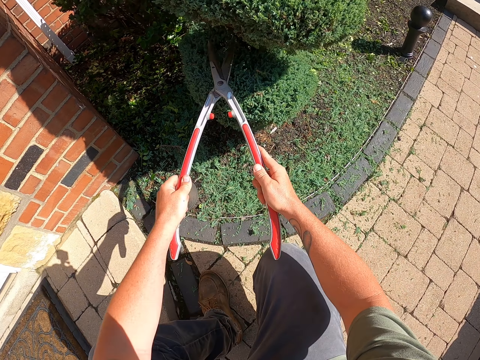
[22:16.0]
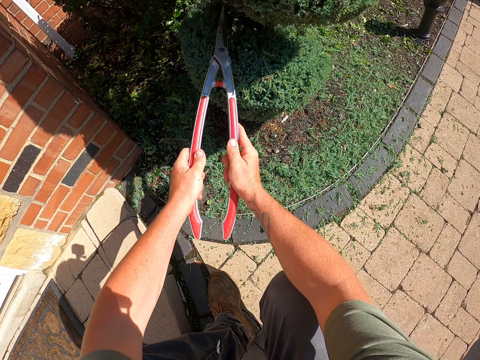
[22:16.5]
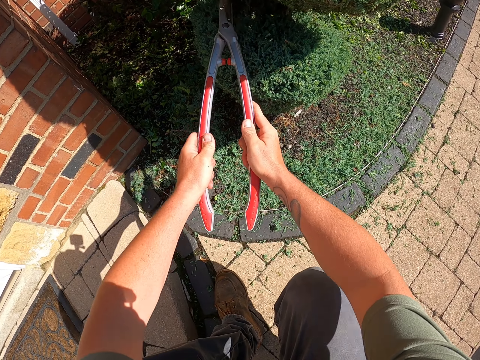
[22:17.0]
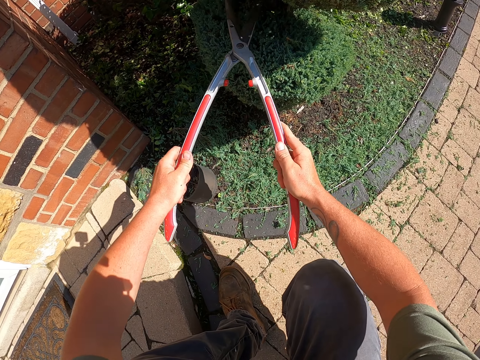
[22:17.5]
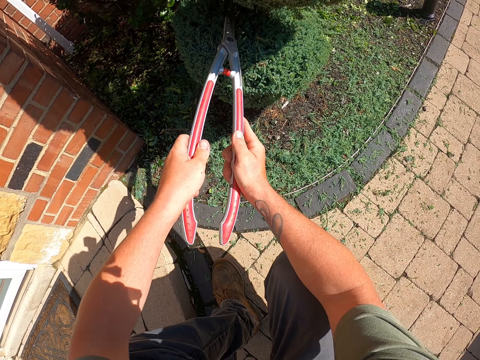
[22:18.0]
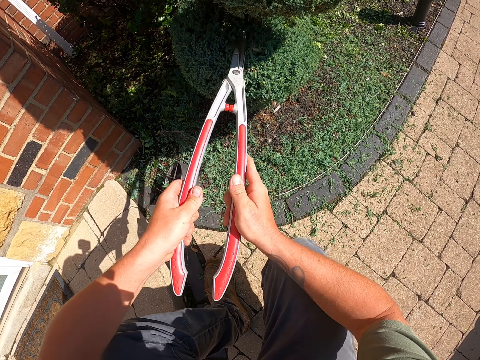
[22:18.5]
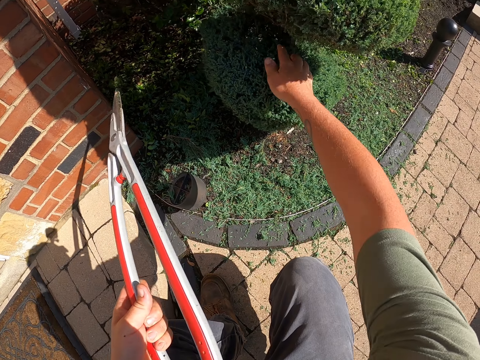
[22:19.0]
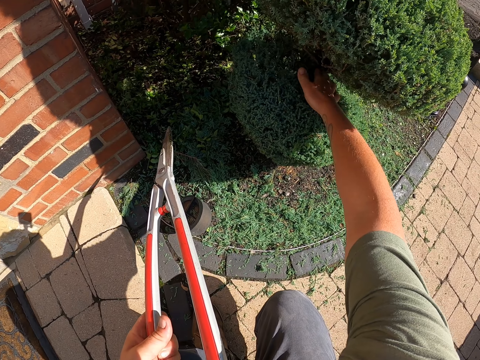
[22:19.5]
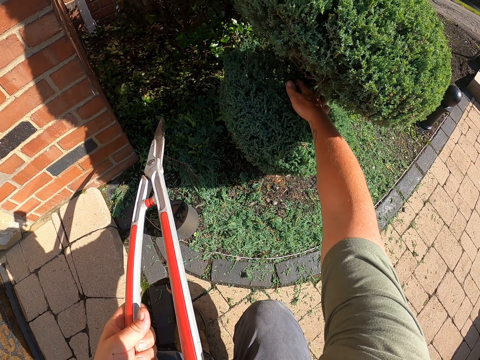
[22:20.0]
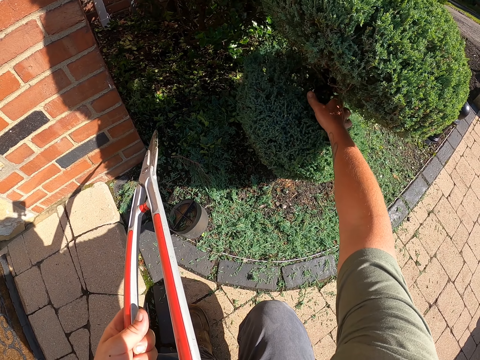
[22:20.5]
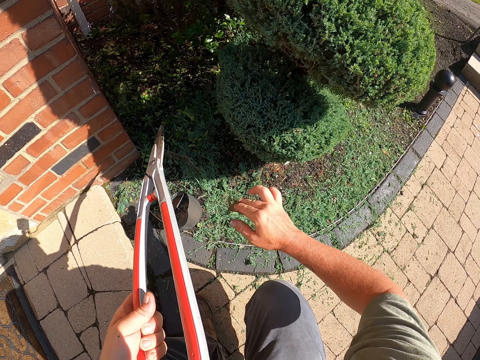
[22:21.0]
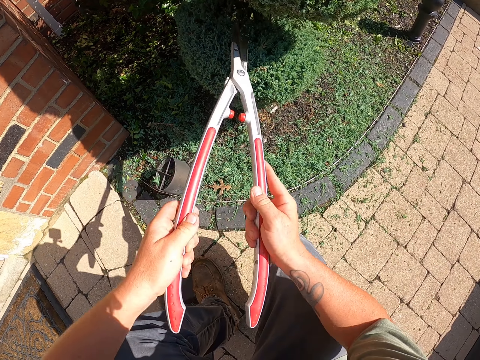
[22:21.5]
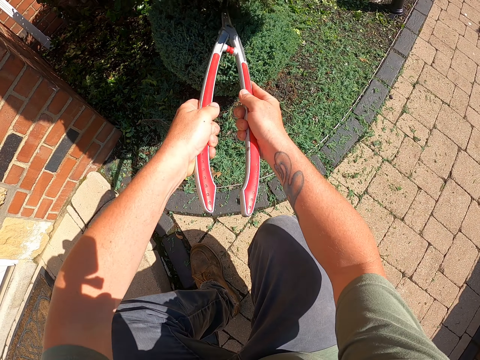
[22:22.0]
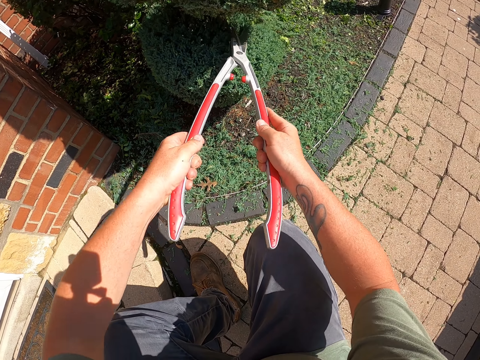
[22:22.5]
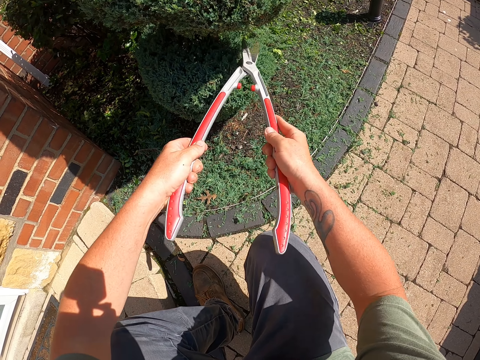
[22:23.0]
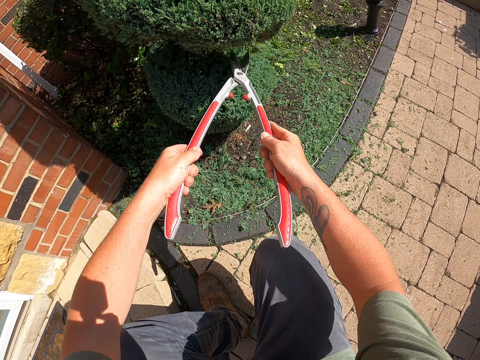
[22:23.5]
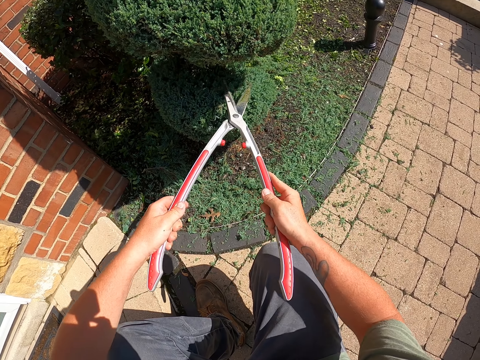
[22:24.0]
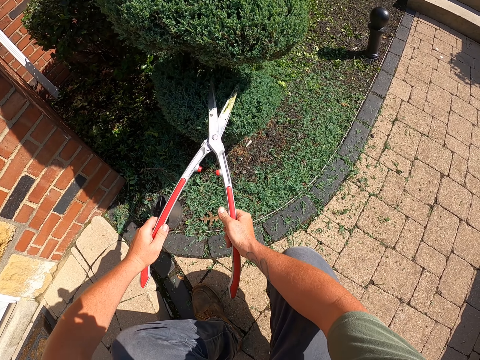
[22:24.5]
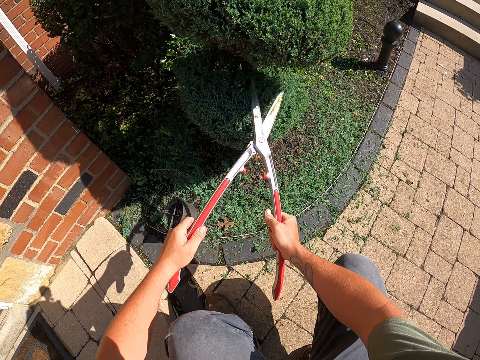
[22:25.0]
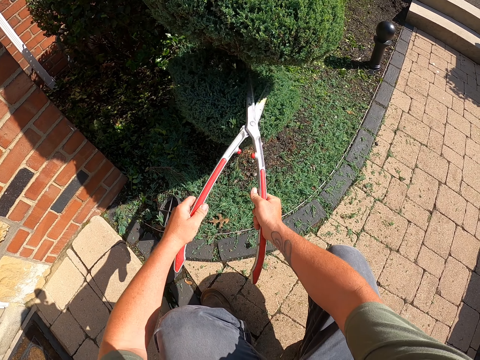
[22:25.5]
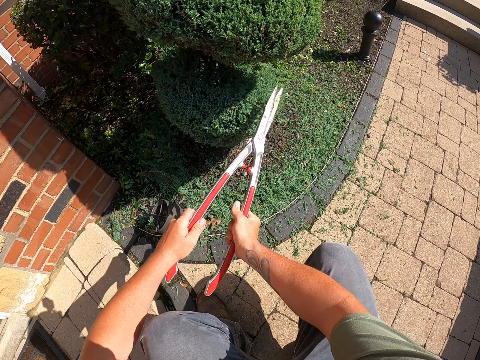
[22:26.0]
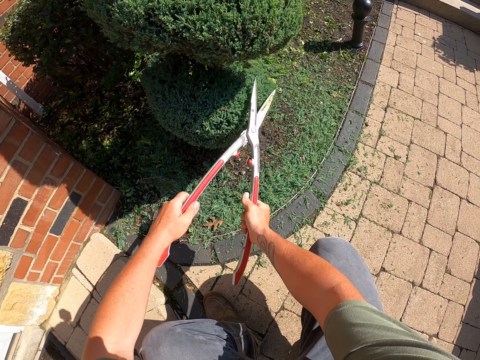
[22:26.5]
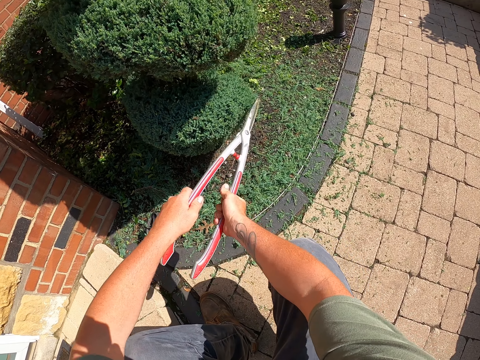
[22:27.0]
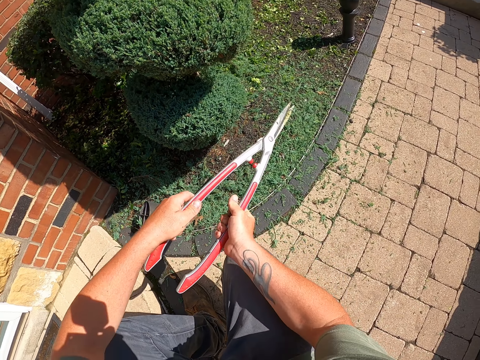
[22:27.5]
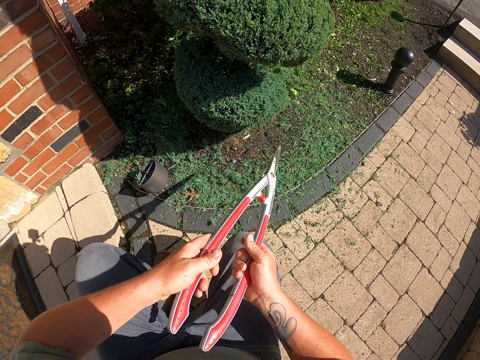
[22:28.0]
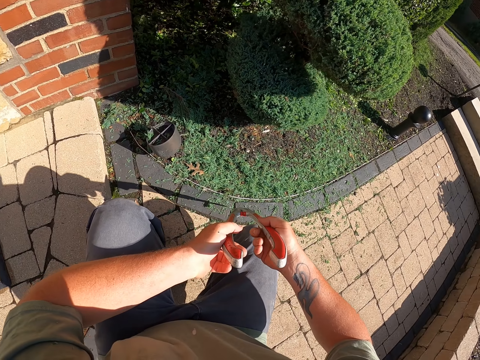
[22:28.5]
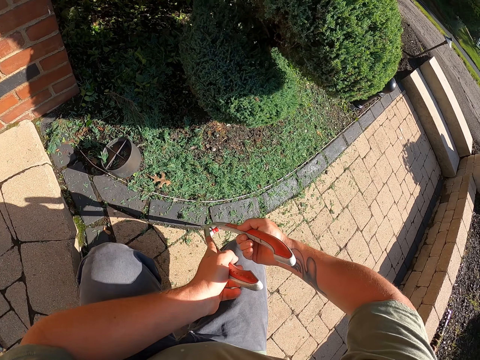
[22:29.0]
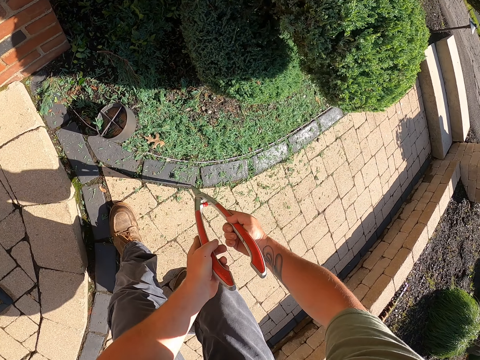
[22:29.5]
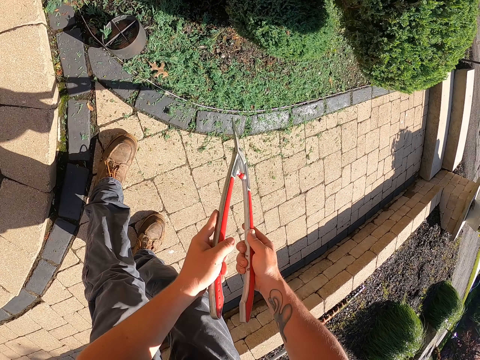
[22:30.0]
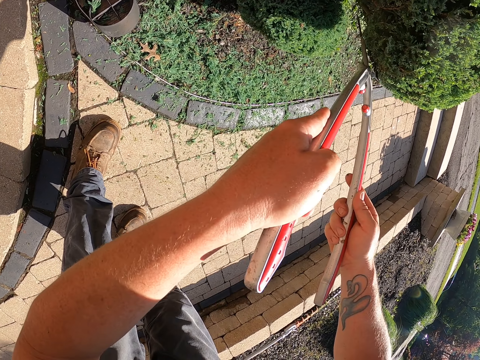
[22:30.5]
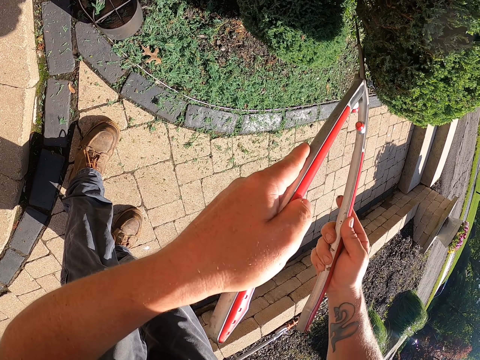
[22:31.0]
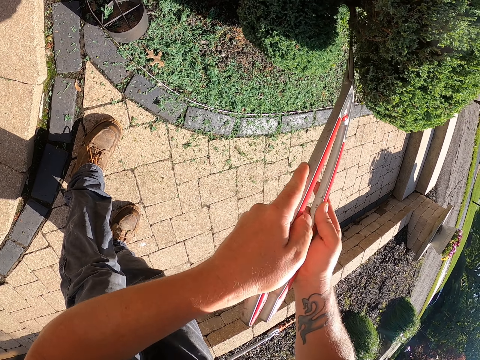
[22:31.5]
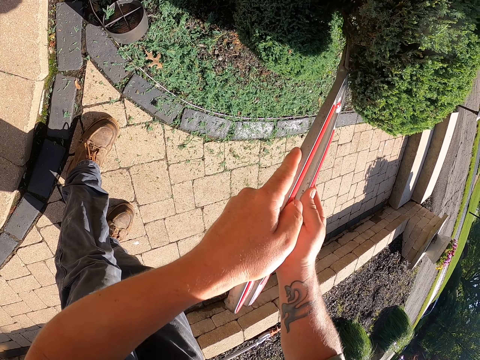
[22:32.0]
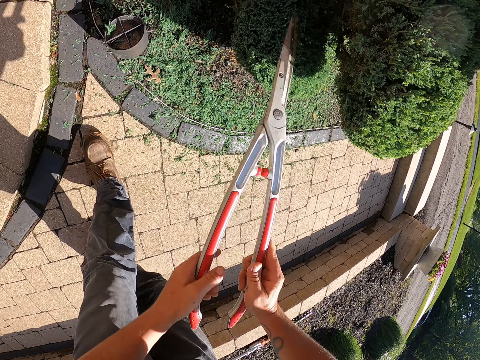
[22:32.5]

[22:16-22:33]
The camera wearer stops trimming. They take the cut flowers. They touch the plant. They drop the cut flower. They hold the shears. They continue trimming the plant with the scissors. They stop trimming the plant. They stick the shears on the ground. They stand up. They continue trimming the plant.

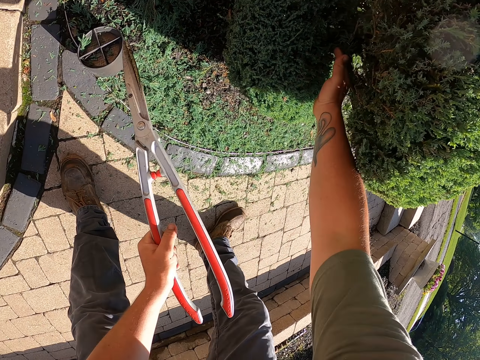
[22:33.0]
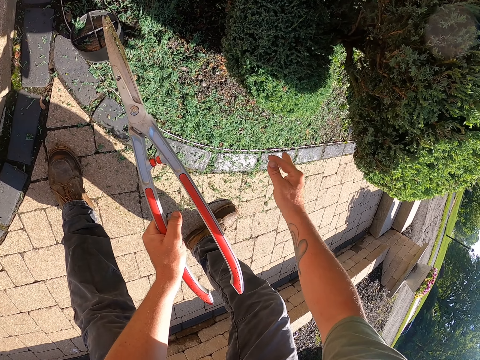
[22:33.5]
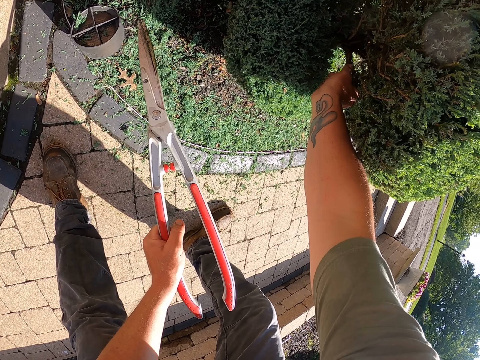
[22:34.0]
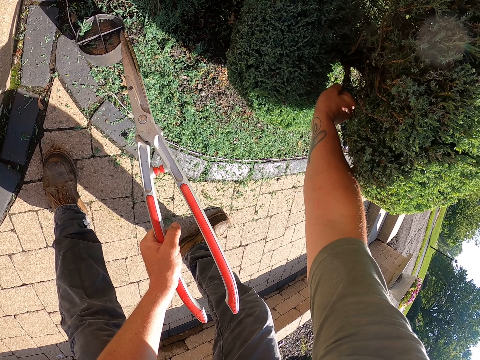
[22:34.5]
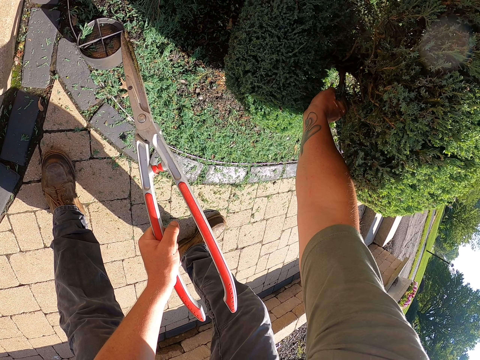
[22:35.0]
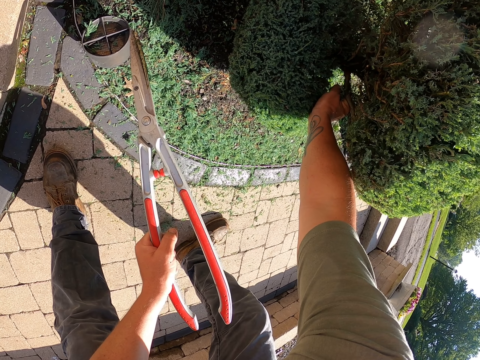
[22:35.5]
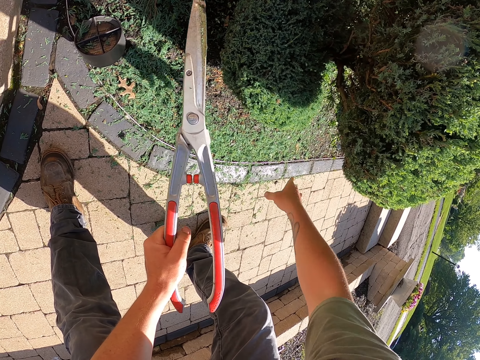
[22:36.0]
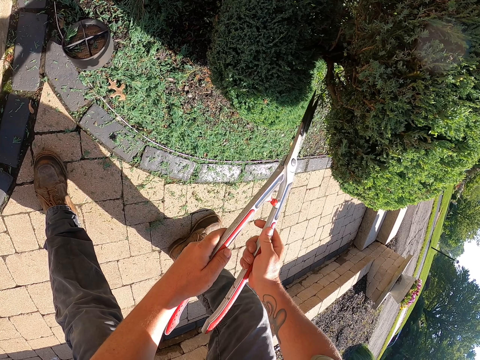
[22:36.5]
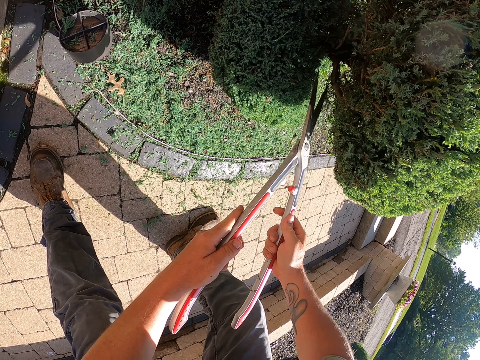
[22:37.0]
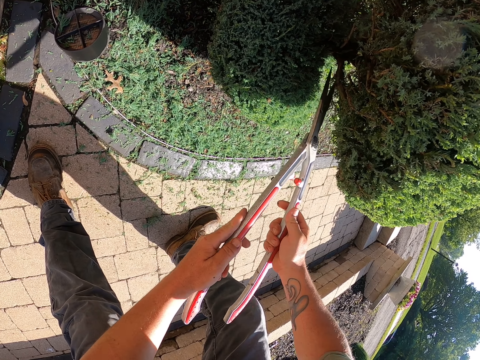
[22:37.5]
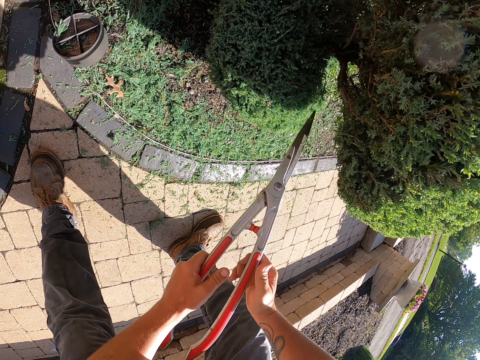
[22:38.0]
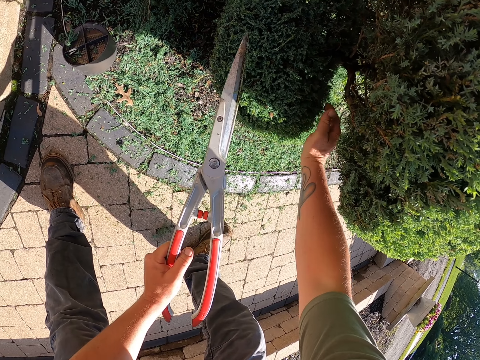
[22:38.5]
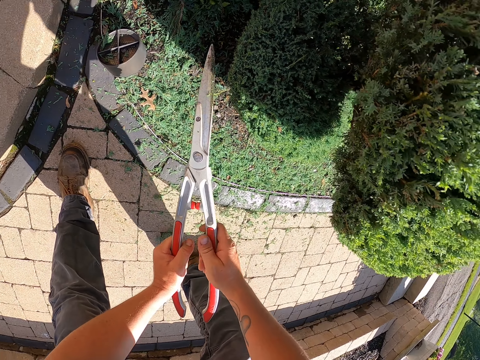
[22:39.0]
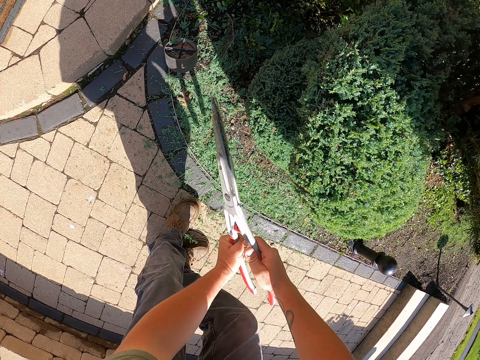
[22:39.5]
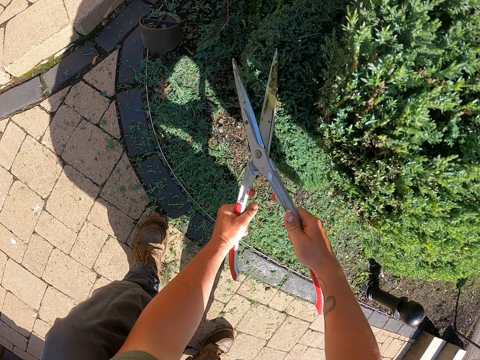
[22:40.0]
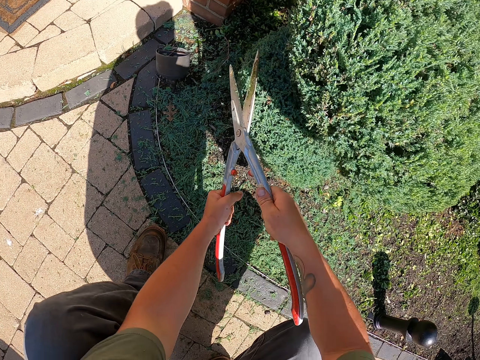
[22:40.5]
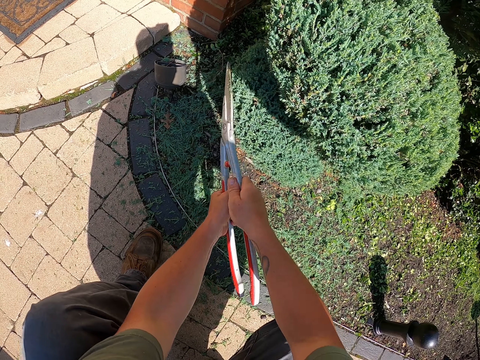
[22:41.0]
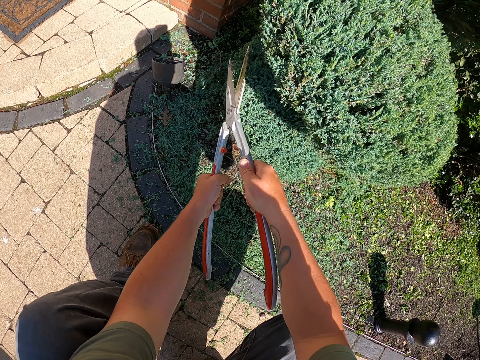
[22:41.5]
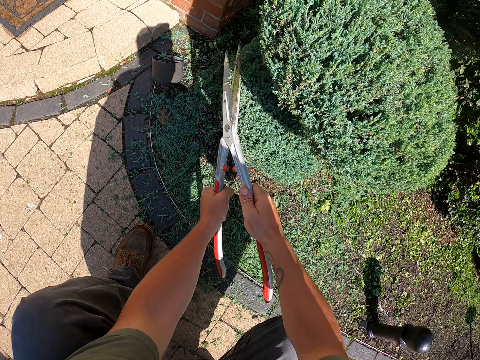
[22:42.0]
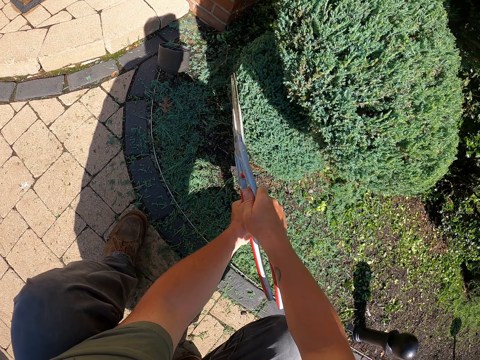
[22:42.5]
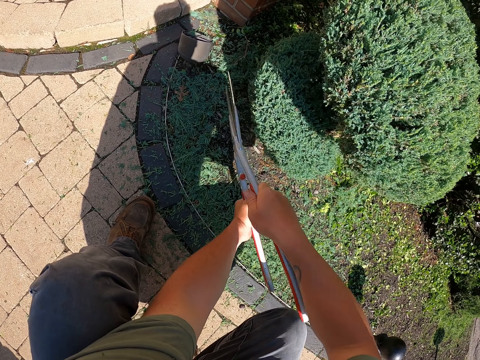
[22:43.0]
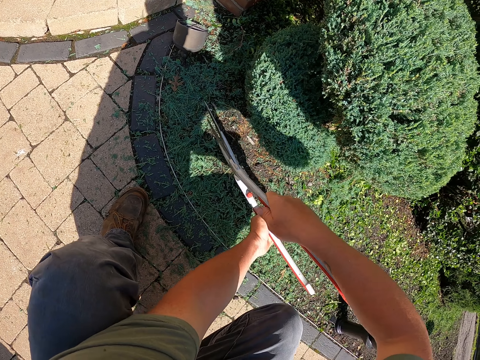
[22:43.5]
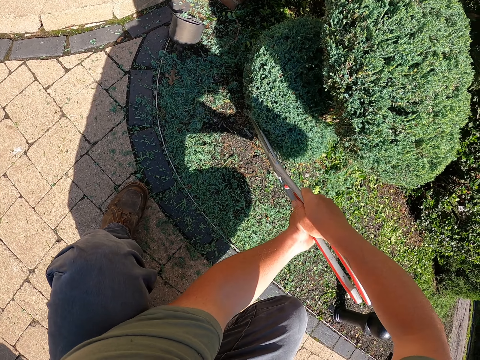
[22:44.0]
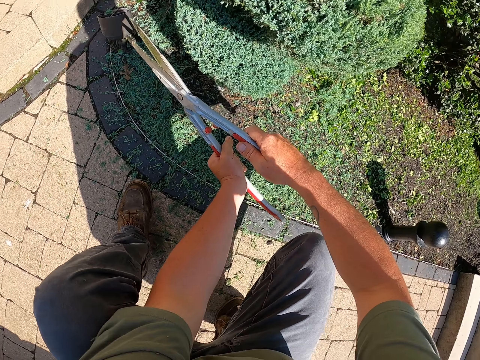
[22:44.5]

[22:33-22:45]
The camera wearer stops trimming and touches the plant. They pick up a cut flower. They drop the cut flower. They hold the cut flower. They drop the cut flower. They hold the shears. They cut a part of the plant. They pick up the cut flower. They remove the cut part of the plant. They drop the cut flower. They hold the shears. They continue trimming the plant.
